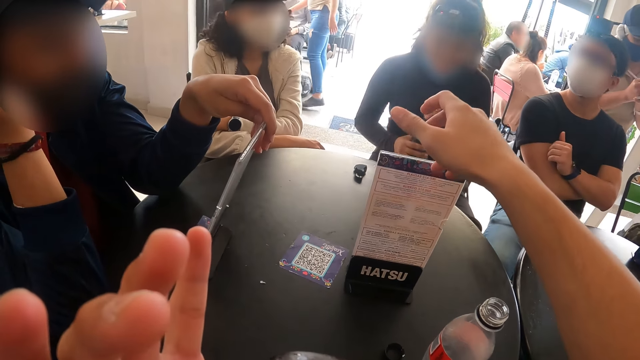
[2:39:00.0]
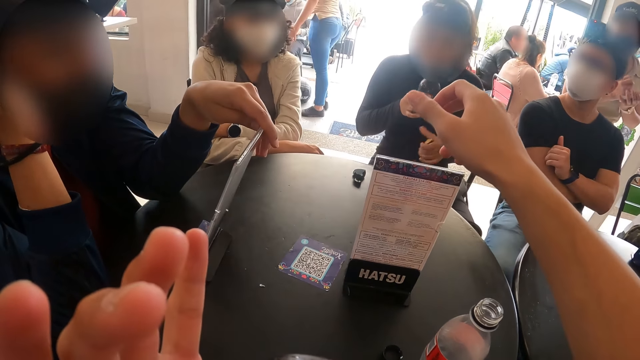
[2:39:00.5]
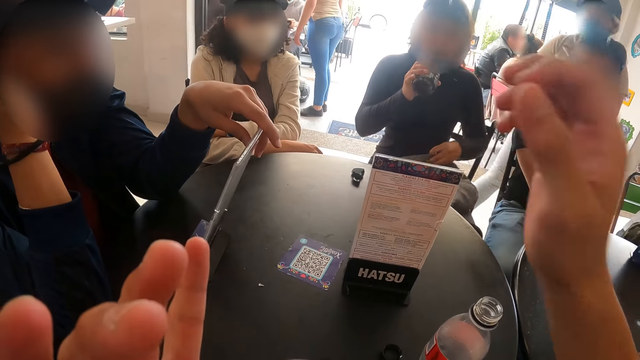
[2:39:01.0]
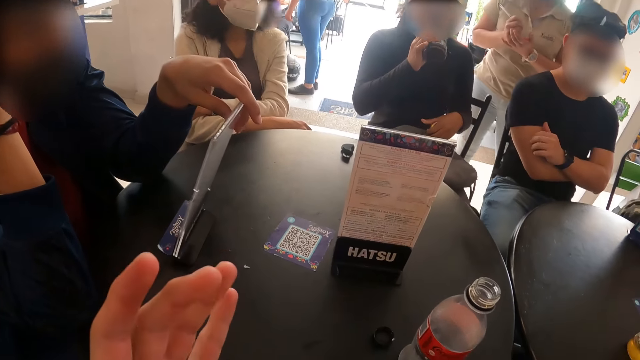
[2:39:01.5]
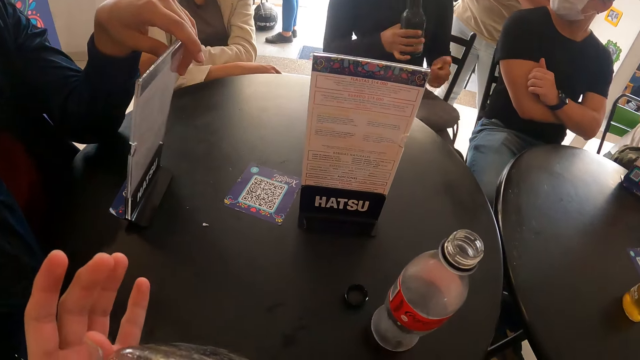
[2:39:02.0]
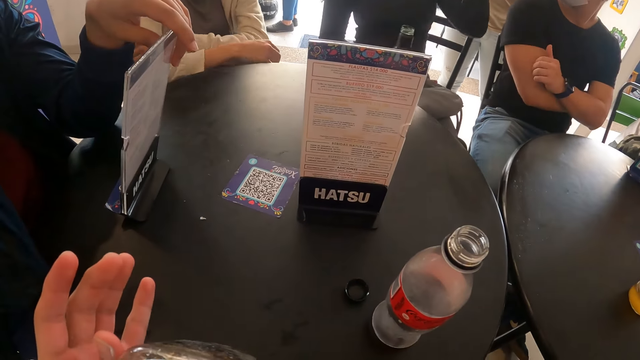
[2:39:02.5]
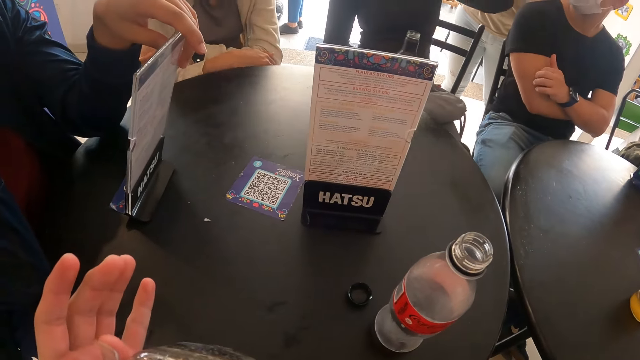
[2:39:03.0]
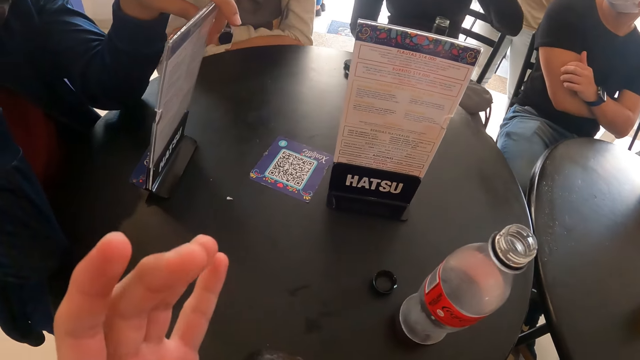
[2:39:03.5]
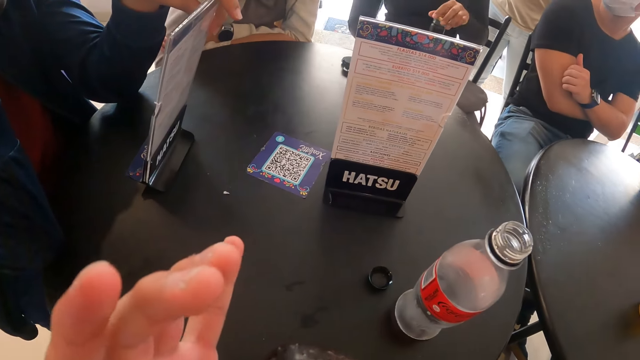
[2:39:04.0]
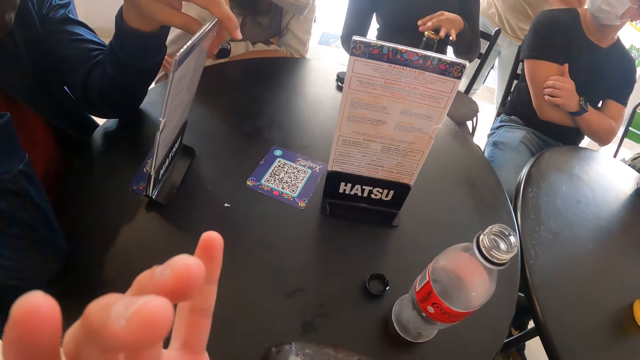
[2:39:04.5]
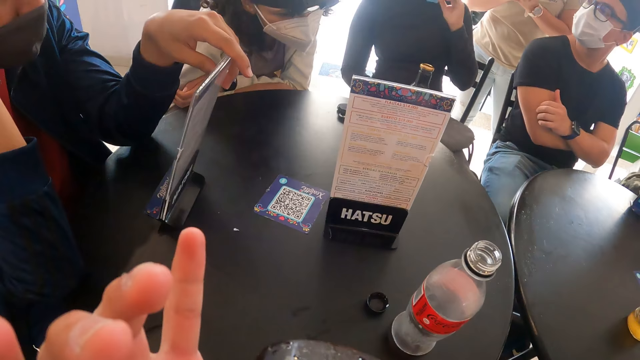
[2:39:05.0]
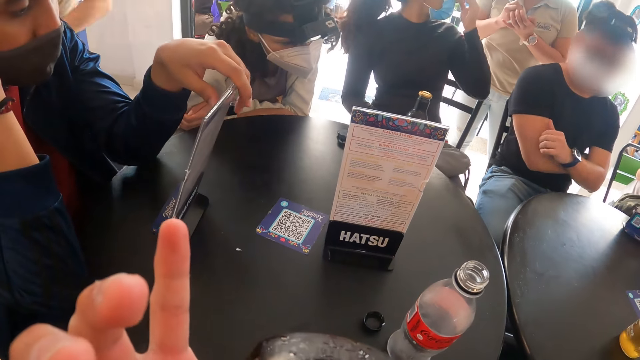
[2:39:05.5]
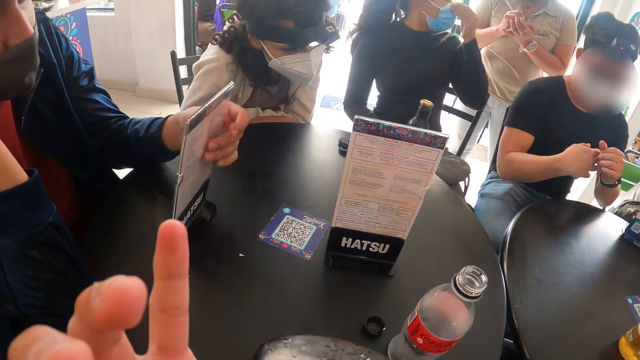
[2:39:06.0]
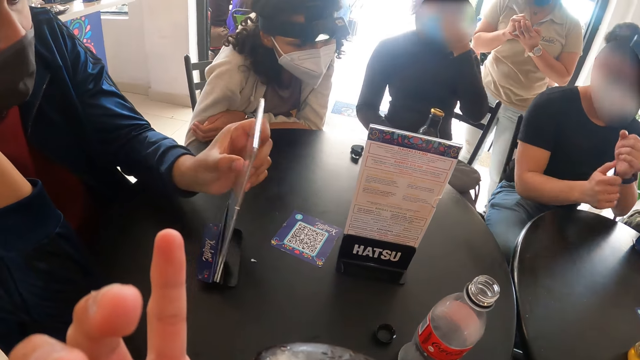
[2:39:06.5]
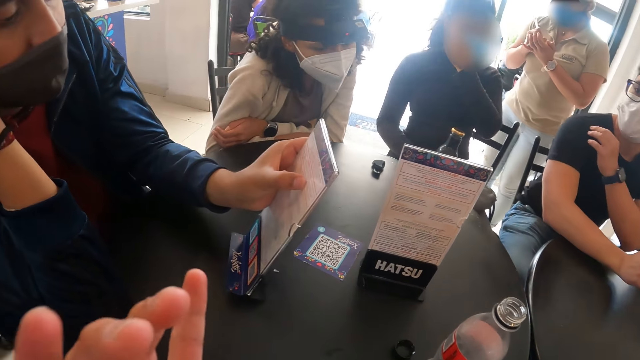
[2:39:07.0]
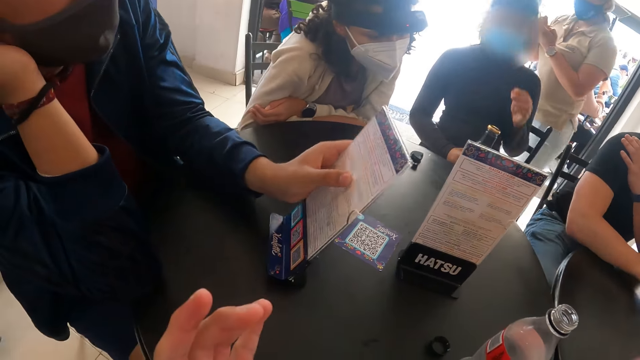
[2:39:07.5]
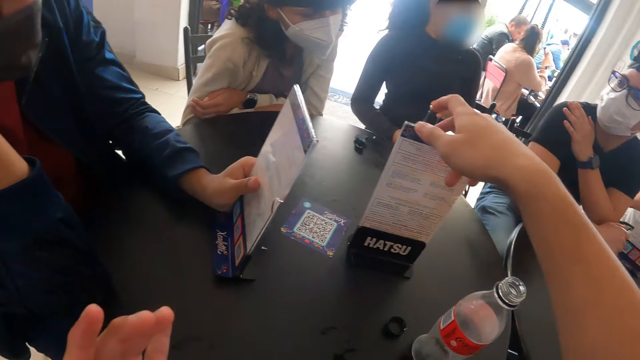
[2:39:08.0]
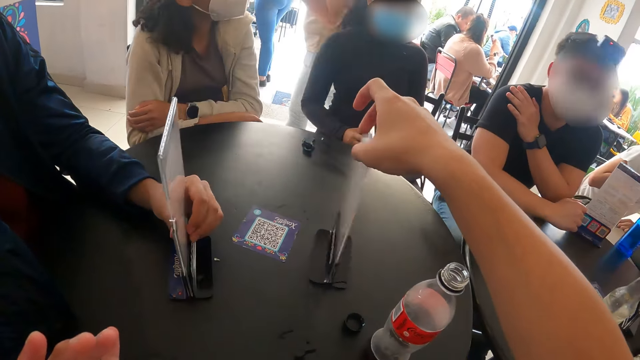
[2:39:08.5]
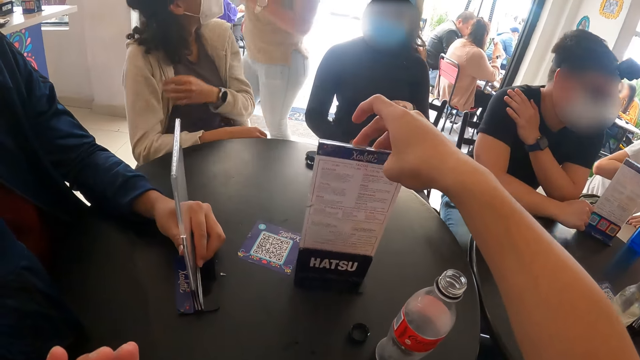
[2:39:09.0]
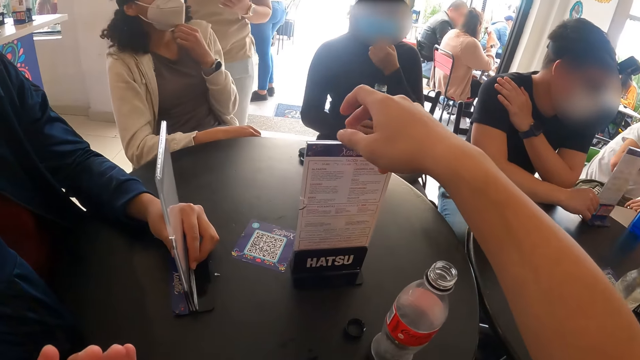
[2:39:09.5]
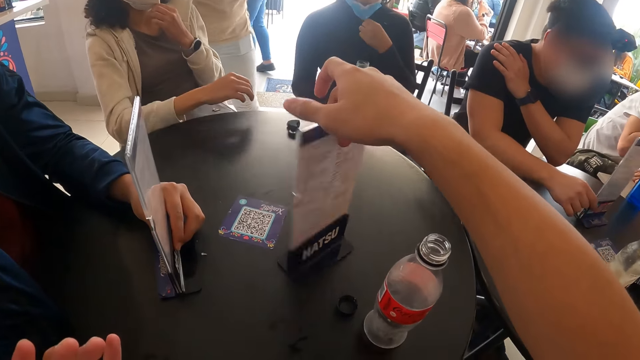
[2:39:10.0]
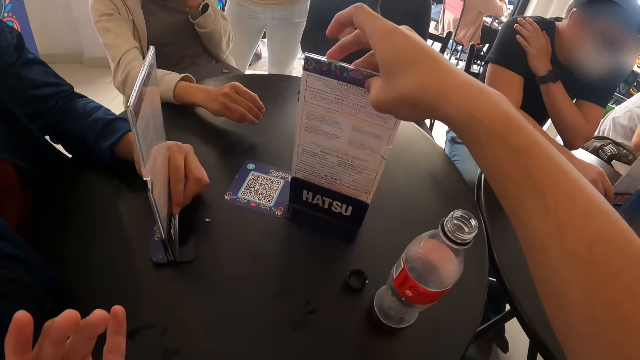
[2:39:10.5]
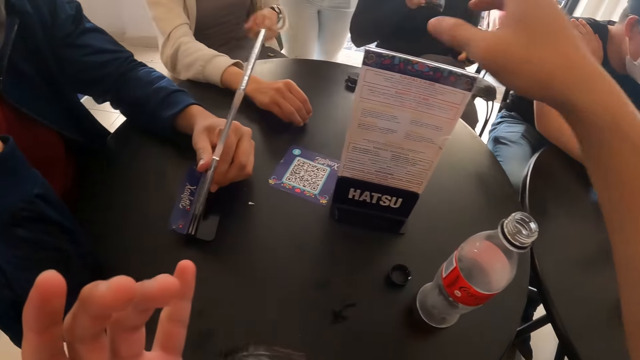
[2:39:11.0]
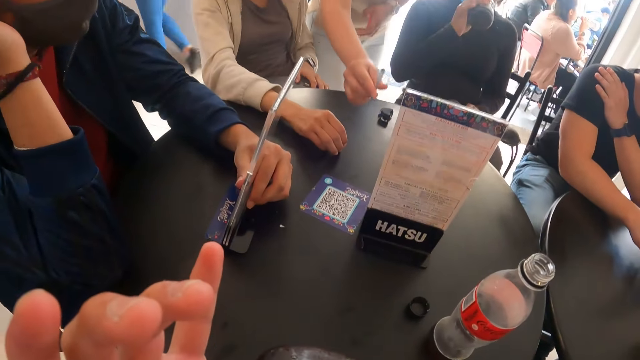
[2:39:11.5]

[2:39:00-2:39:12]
The woman picks up the bottle from the table with her right hand, drinks from the bottle in her right hand, and places the bottle in her right hand on the table. The woman places a cap in her left hand on the bottle on the table. The camera wearer takes a sip of the soda. The woman adjusts a face mask on her face with her left hand. The man moves the menu list in his left hand on the table. The woman removes the cap from the bottle on the table with her left hand. The camera wearer turns the menu list on the table with his right hand. The woman picks up the bottle from the table with her right hand. Another man moves the menu list on the table with his right hand.

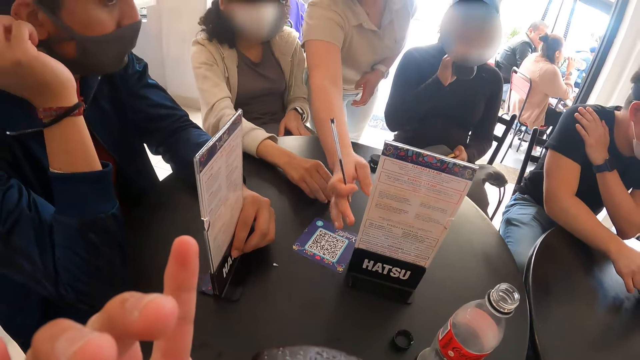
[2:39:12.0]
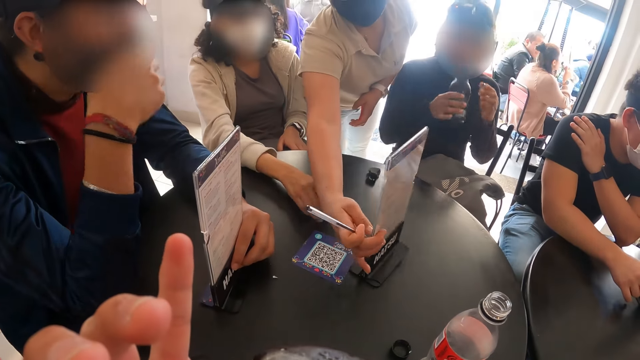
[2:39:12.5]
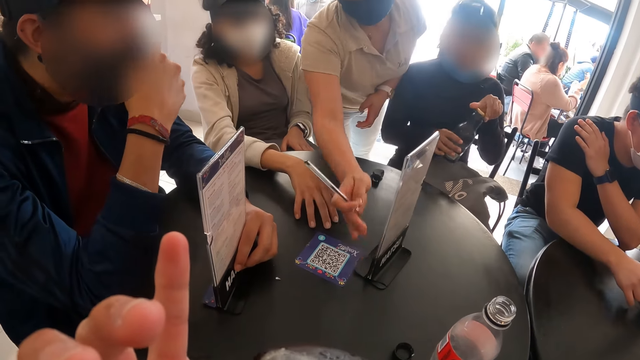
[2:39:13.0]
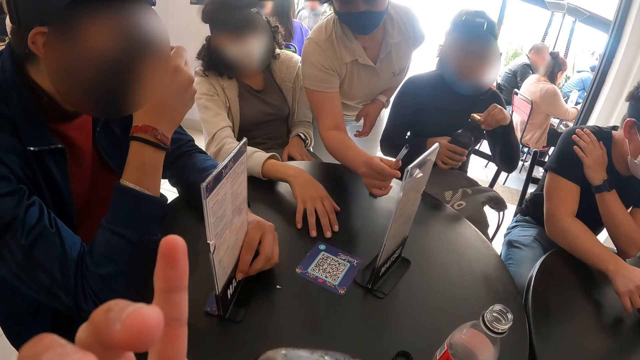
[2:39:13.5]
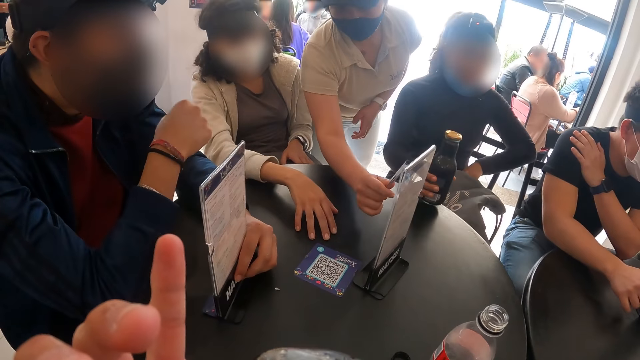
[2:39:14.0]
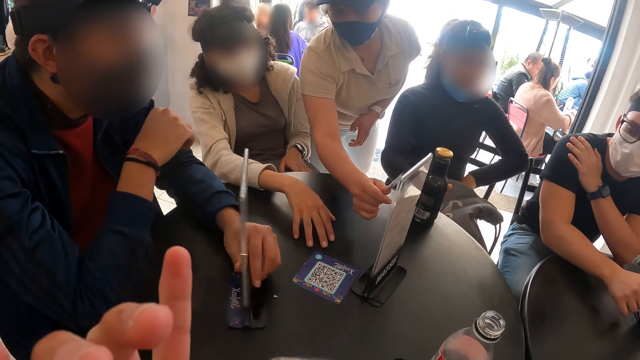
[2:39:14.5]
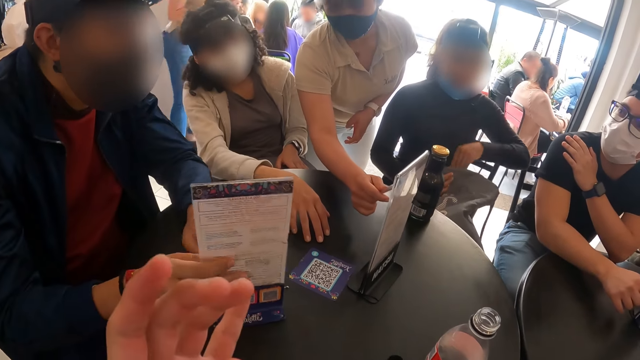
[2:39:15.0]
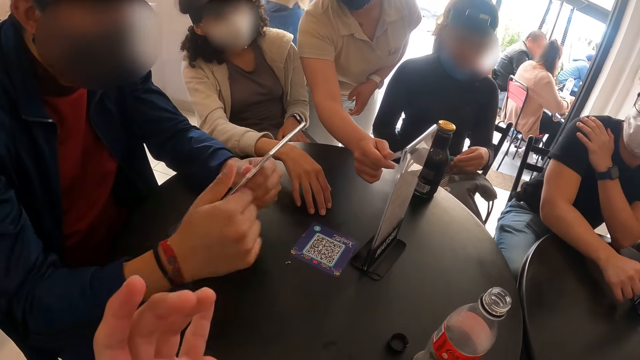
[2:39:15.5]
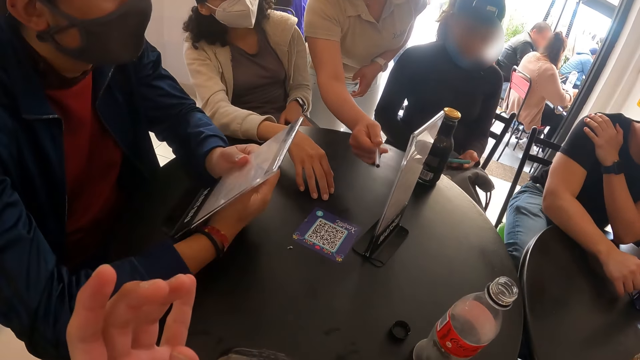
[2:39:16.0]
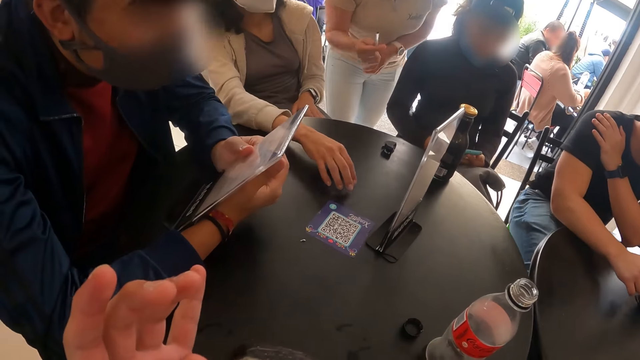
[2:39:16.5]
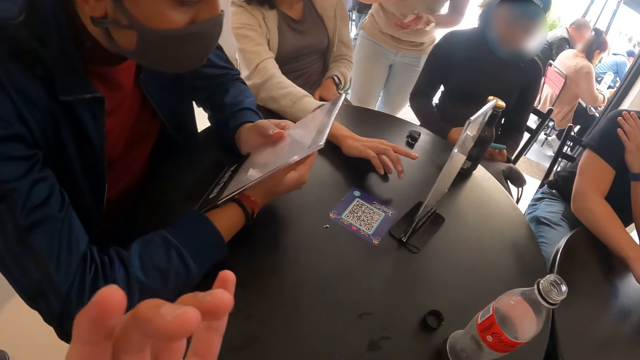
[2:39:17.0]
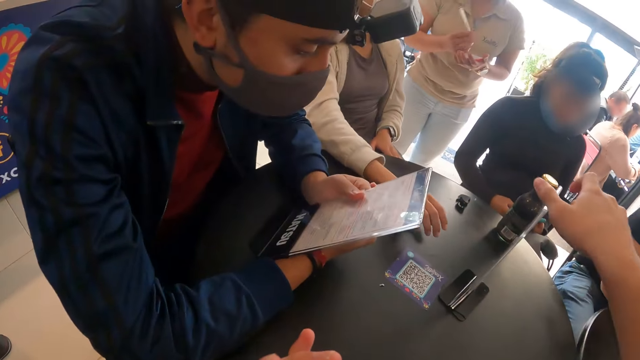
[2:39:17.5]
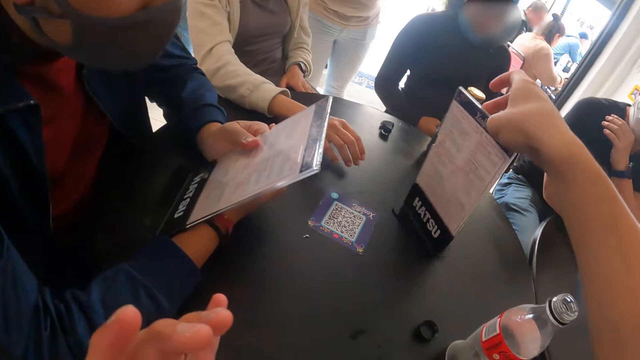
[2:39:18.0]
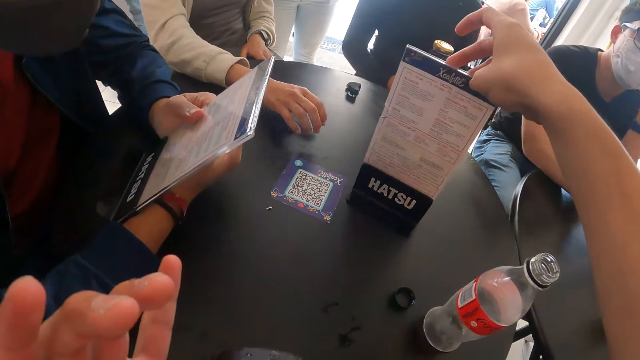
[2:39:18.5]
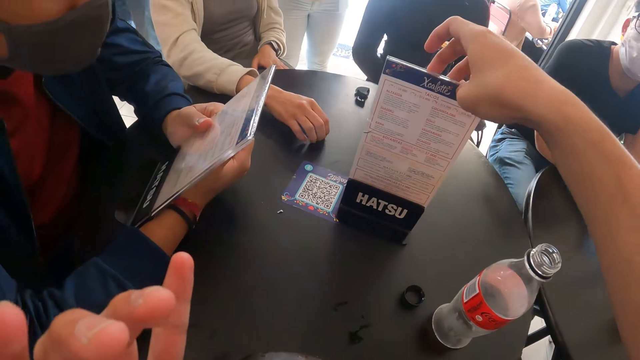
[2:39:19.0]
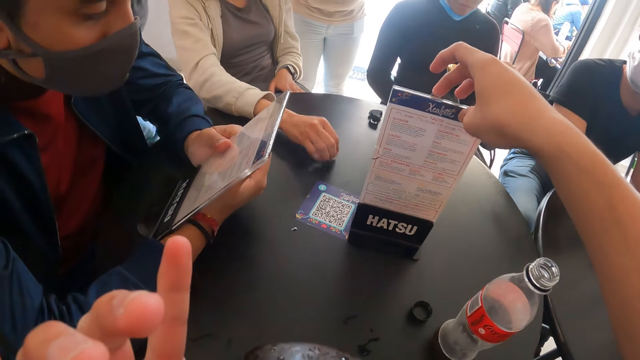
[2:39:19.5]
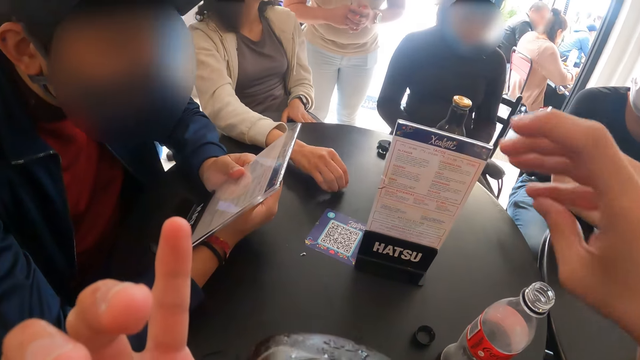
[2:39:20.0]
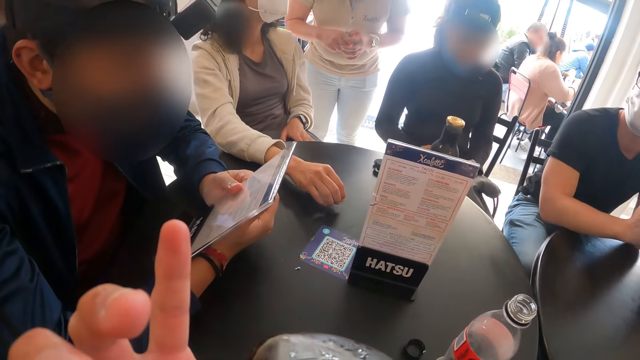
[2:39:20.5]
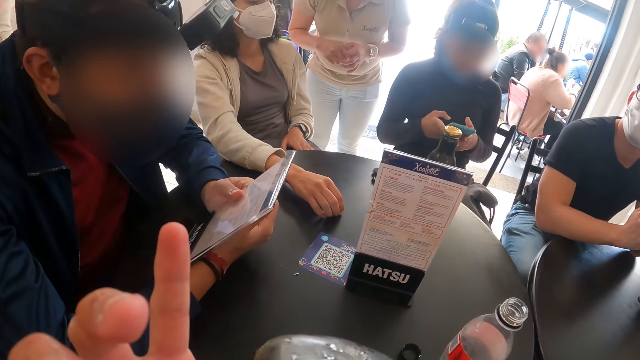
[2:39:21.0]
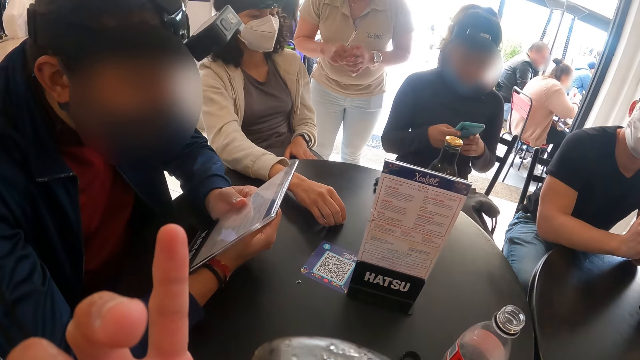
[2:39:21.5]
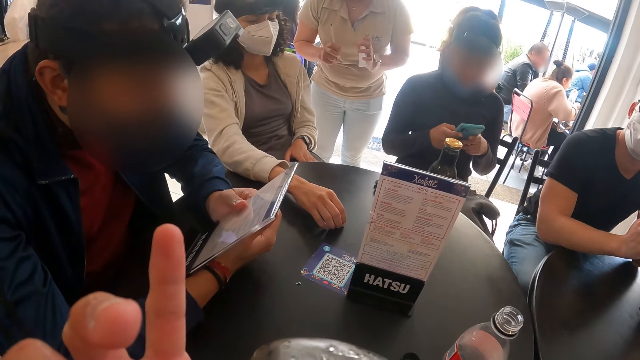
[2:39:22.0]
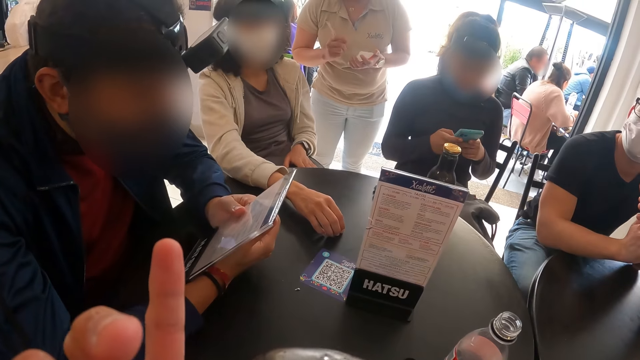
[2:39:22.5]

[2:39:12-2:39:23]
The camera wearer takes a sip of the soda. The waiter moves the menu list on the table with her right hand. The woman places the cap in her left hand on the bottle in her right hand and places the bottle in her right hand on the table. The waiter touches the menu list on the table with a pen in her right hand. The man turns the menu list on the table with his left hand. The woman removes a phone from a bag on her lap with her left hand. The man picks up the menu list from the table with his hands. The camera wearer moves the menu list on the table with her right hand. Another woman taps her right hand on the table. The camera wearer turns the menu. The first woman operates the phone with her hands. The camera wearer takes a sip of the soda.
